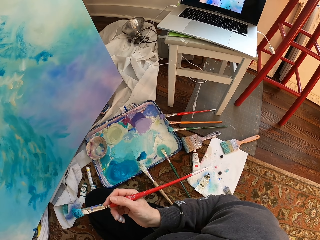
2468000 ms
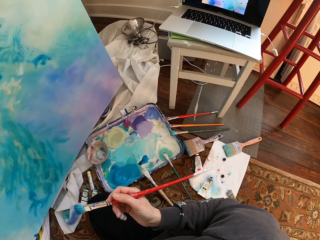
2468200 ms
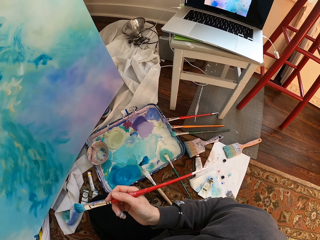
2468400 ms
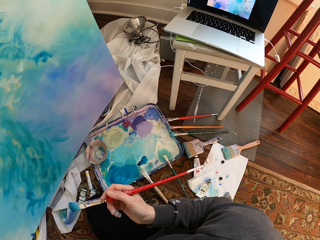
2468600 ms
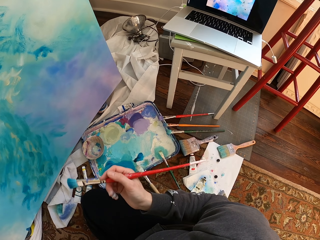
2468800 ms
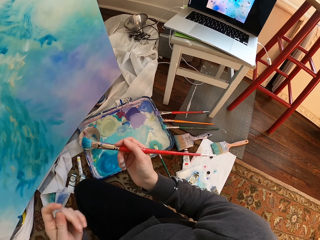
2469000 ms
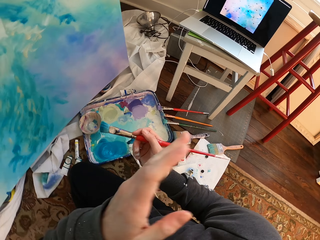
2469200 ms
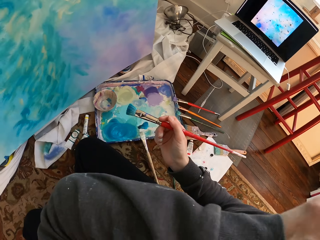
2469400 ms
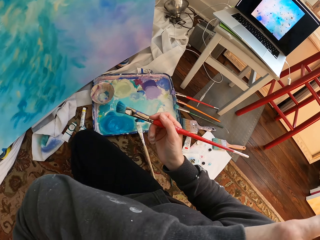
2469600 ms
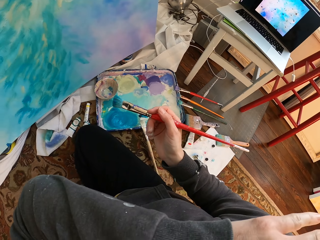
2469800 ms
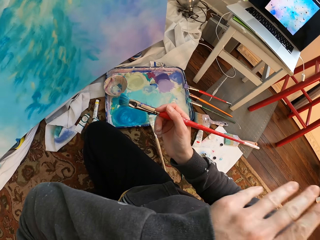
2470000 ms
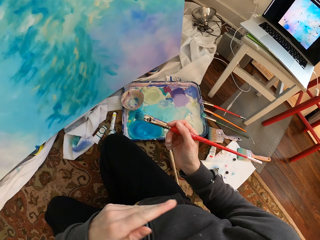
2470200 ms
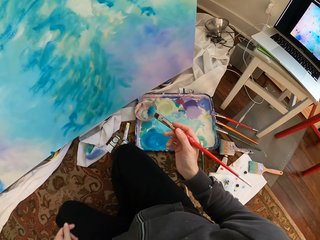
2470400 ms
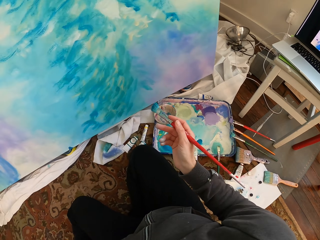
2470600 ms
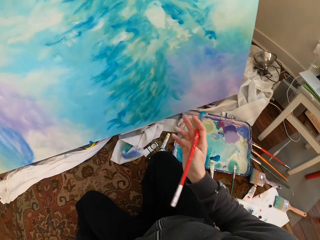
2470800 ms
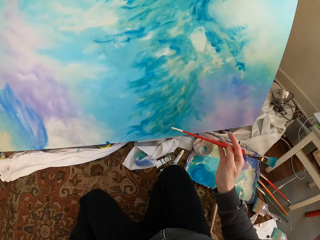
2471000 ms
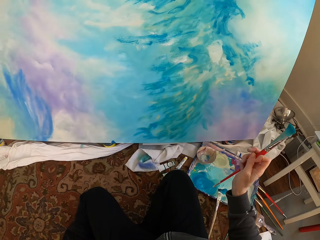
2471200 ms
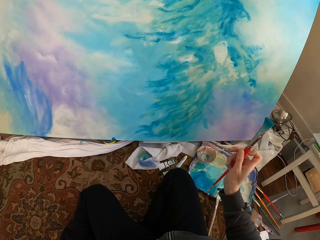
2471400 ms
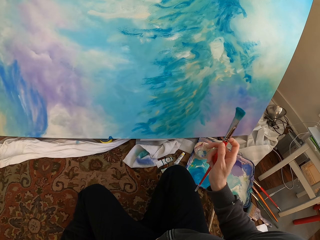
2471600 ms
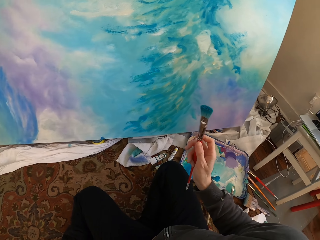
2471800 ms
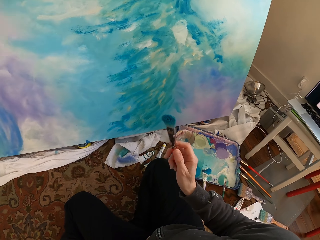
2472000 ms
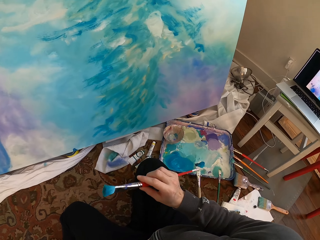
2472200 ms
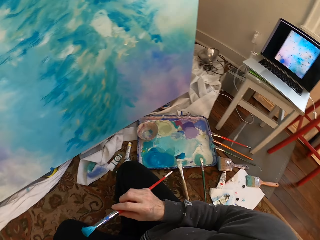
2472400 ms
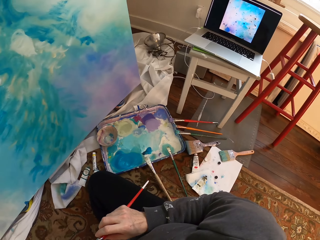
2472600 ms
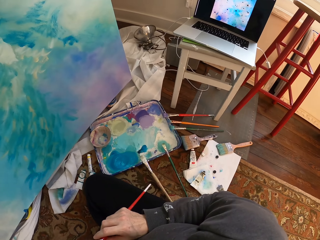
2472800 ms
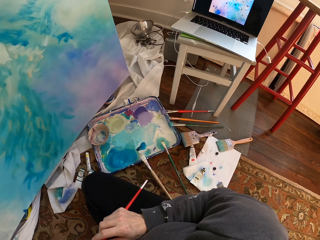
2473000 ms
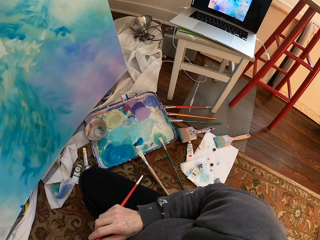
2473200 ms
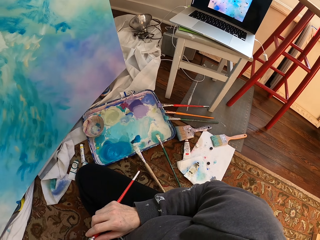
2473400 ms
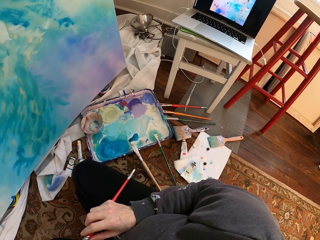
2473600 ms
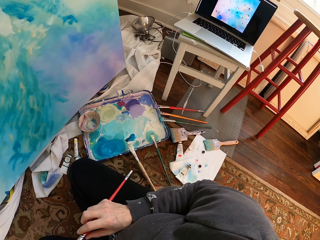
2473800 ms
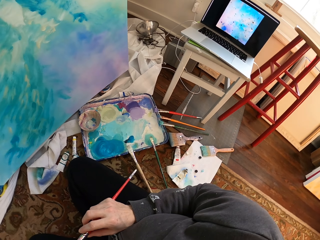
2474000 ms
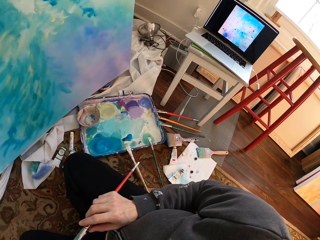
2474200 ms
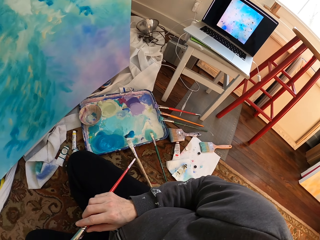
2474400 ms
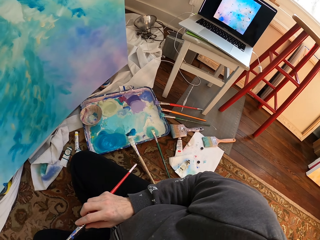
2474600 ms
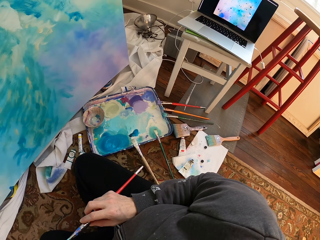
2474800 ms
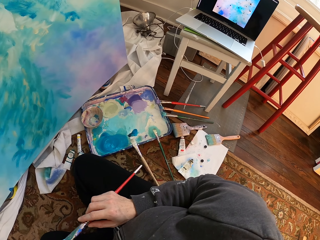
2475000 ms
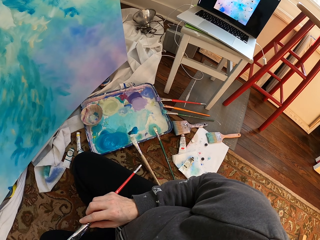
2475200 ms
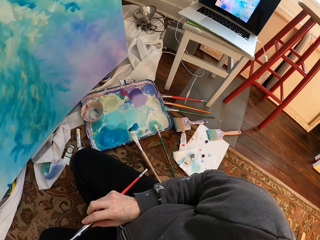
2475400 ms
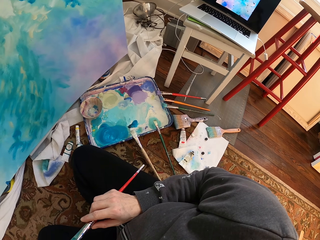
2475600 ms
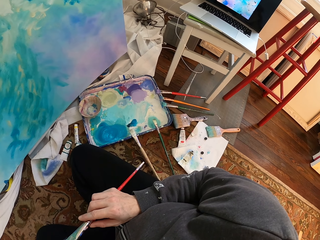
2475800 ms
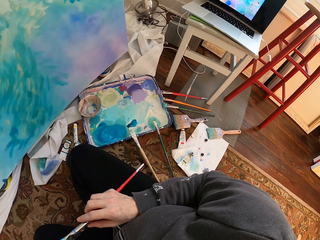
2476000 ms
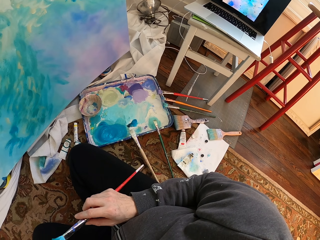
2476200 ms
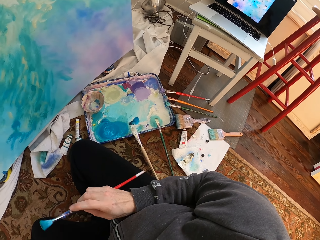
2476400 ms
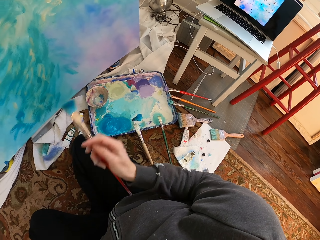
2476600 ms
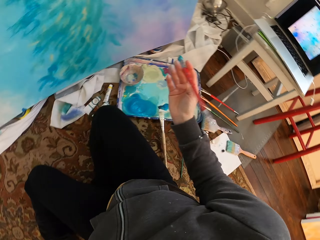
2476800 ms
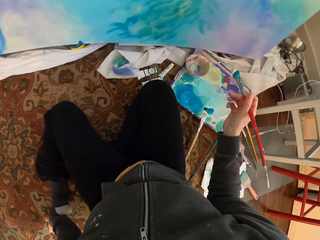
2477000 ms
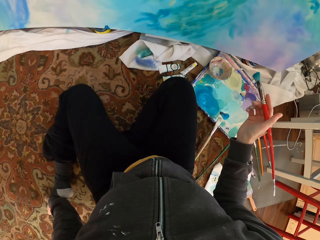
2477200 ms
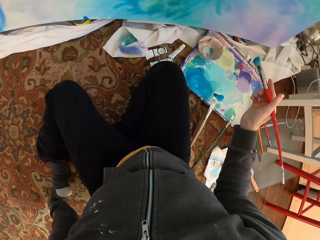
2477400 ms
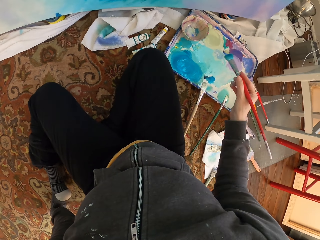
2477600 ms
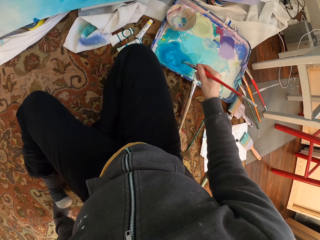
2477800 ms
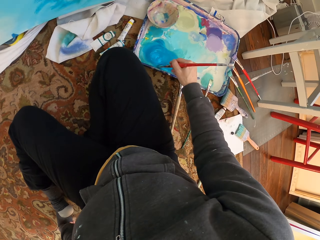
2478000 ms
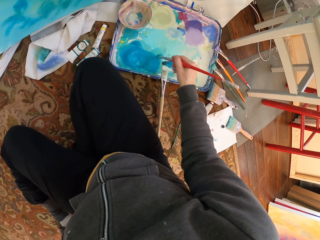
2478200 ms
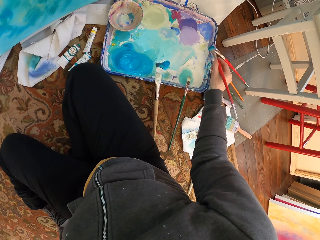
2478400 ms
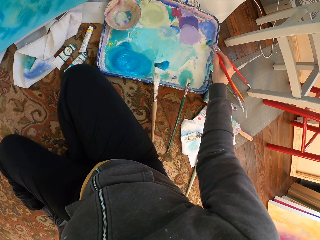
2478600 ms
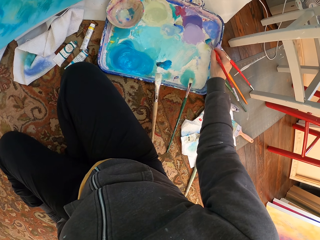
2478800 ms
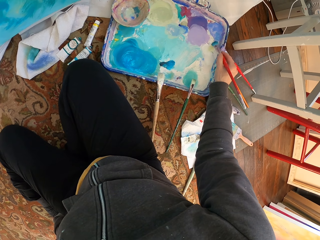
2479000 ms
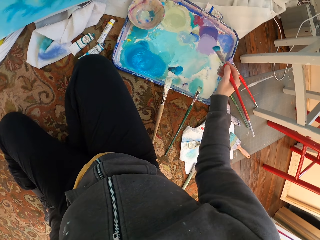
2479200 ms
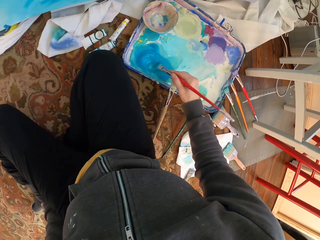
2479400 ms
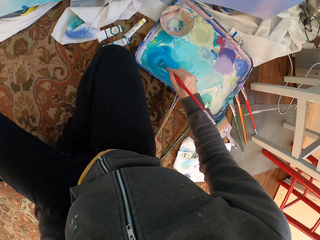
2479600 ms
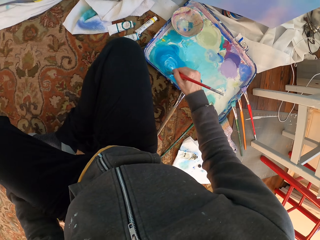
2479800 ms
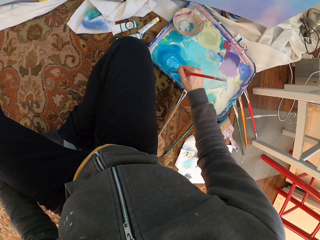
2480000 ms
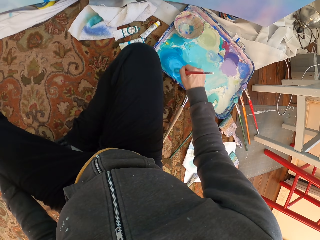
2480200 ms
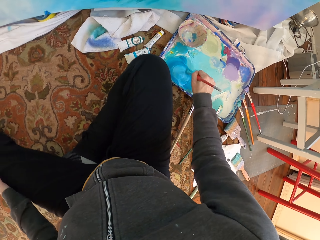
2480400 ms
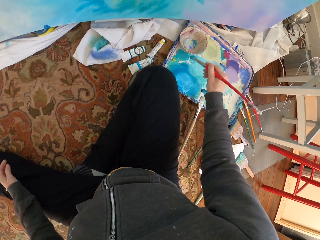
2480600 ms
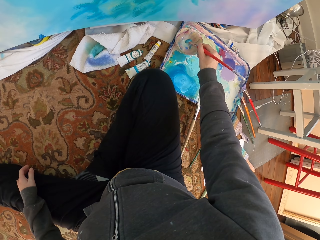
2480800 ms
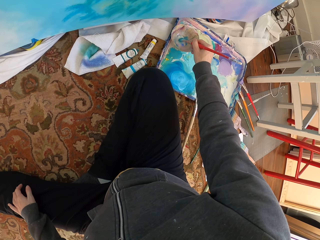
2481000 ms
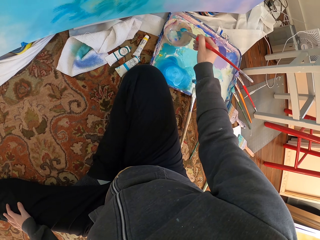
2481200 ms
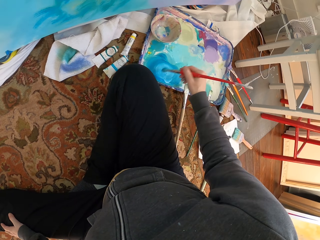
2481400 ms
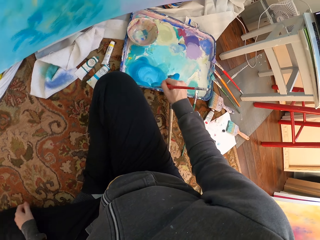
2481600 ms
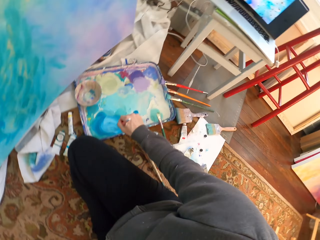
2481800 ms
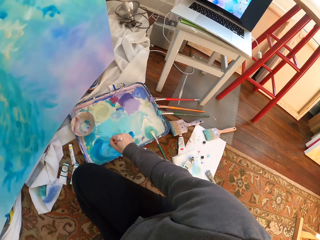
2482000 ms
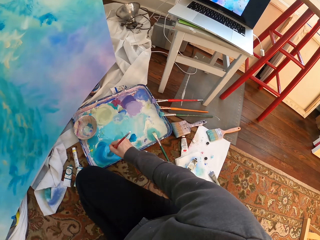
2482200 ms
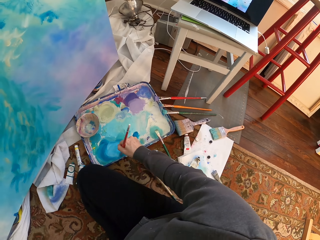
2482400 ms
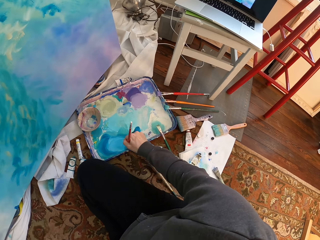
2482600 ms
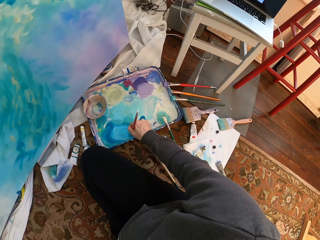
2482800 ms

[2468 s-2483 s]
The camera wearer touches her face with a hand. She lowers her hand. She dips the brush in paint. She mixes the paint with the brush.

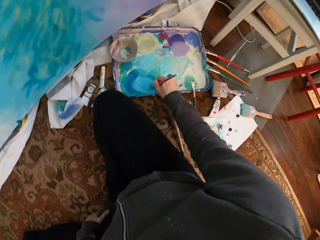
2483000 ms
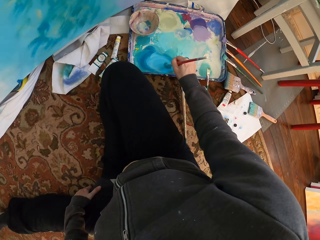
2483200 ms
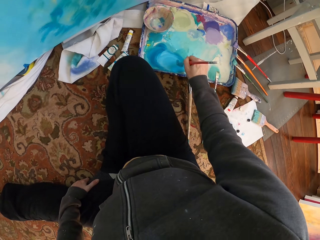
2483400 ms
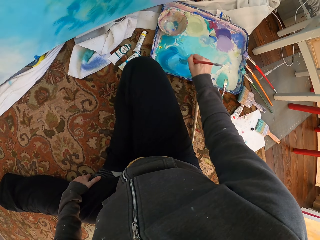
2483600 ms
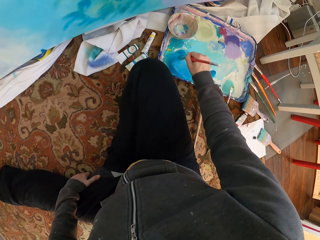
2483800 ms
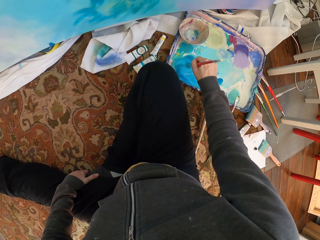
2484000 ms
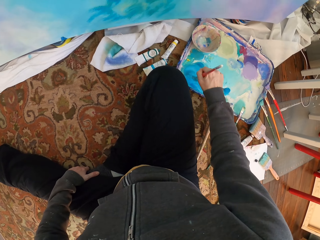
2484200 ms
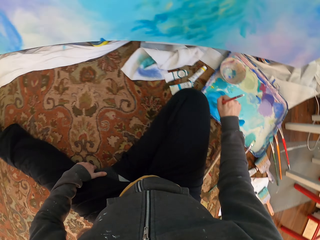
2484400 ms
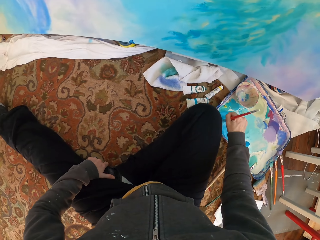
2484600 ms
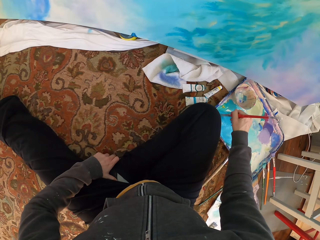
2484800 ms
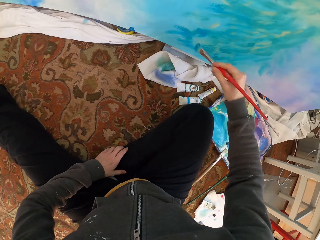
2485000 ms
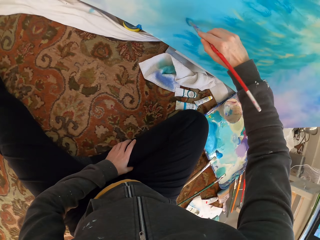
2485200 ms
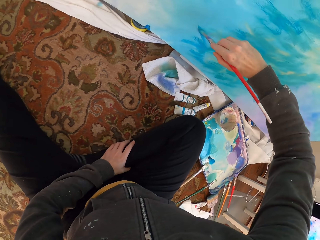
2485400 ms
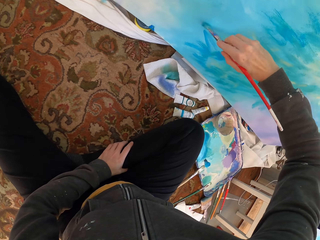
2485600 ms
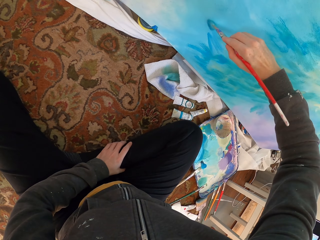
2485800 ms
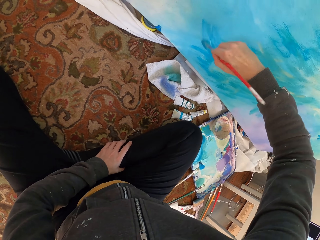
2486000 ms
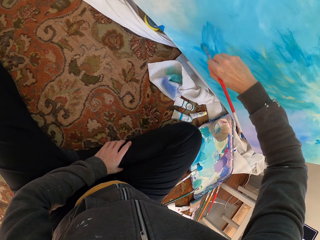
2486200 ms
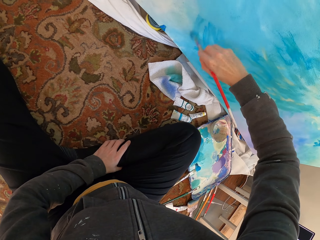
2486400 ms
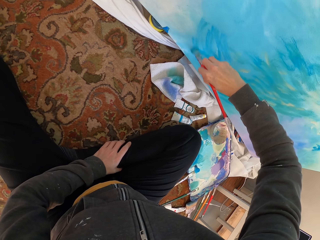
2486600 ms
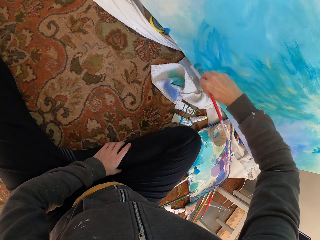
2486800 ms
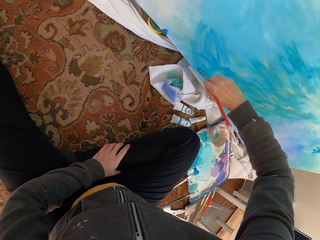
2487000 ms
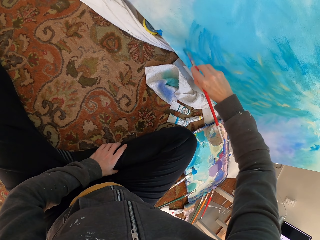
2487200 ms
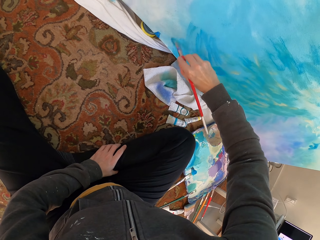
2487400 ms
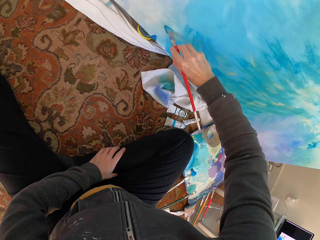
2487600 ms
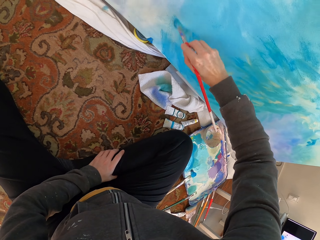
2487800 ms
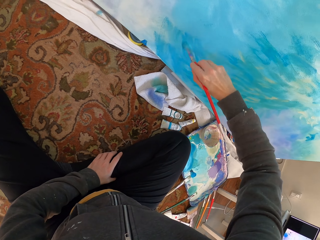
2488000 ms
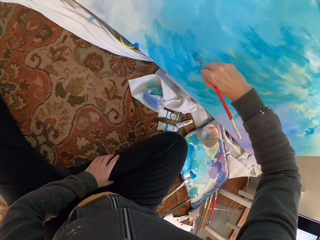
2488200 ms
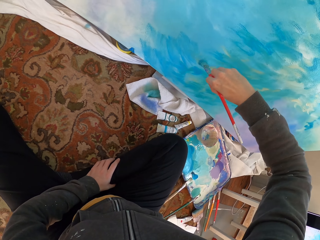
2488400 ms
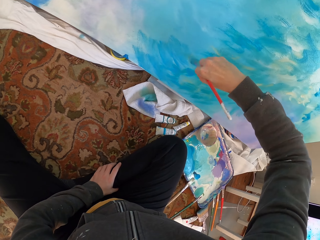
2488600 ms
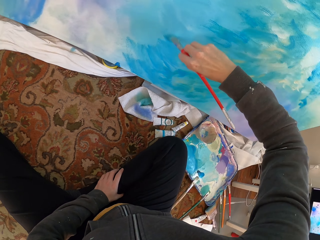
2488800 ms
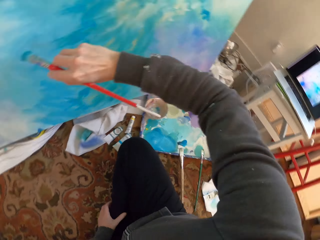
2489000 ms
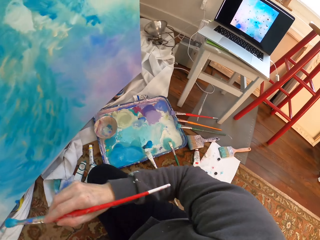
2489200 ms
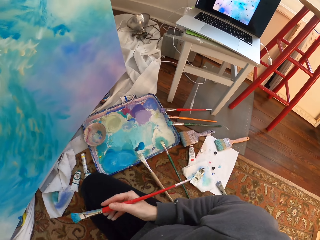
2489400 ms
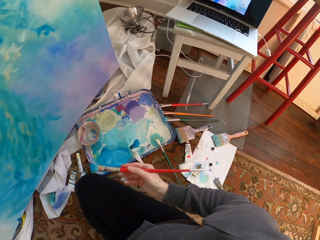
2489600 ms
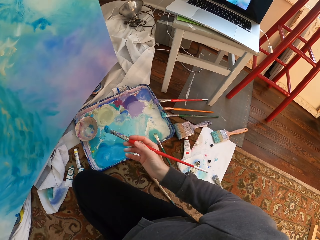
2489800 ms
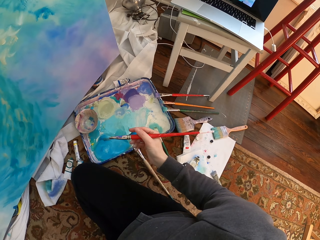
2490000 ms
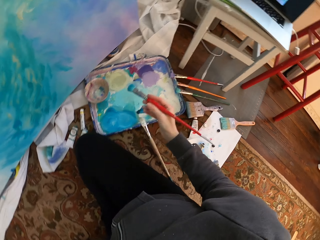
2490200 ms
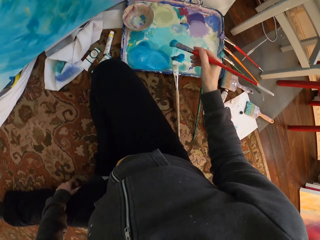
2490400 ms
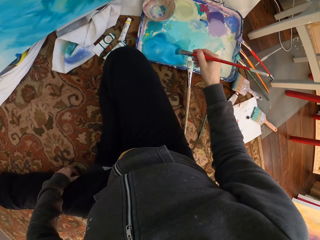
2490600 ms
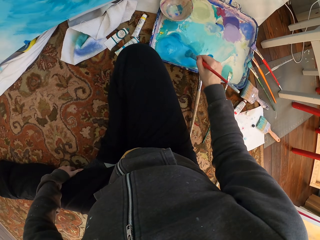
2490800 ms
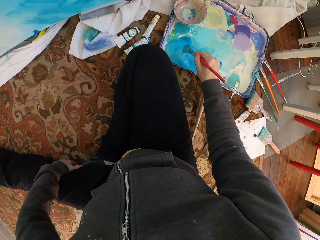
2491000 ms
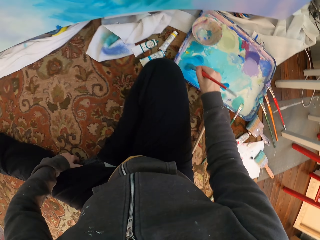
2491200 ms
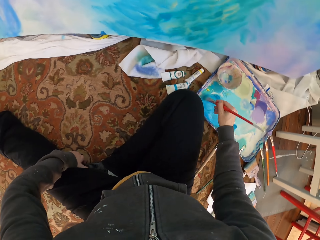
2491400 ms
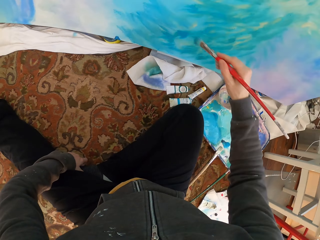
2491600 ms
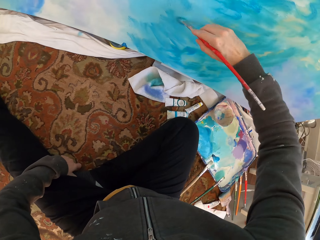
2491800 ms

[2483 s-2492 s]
The camera wearer paints the wall with the brush. They remove the brush from the paint work.
